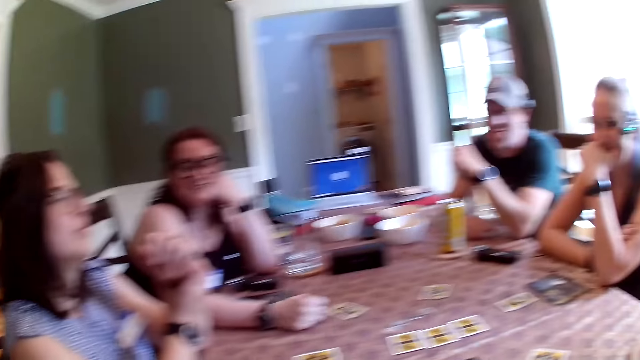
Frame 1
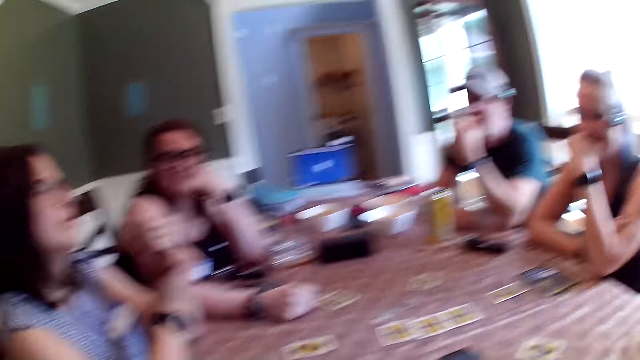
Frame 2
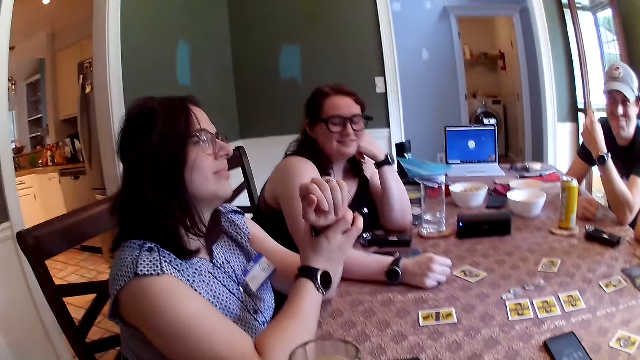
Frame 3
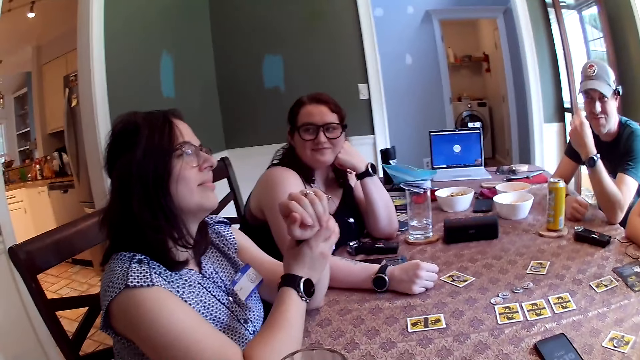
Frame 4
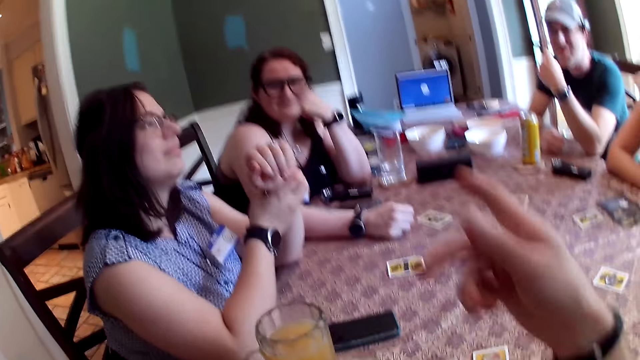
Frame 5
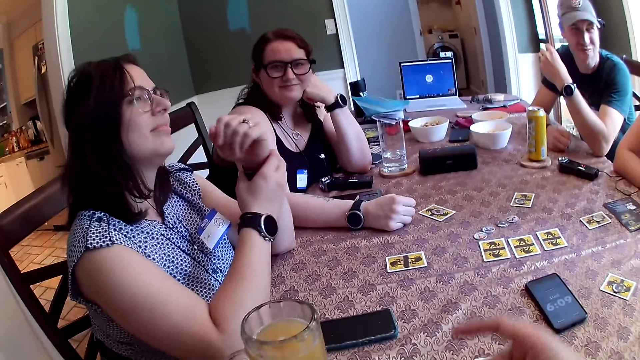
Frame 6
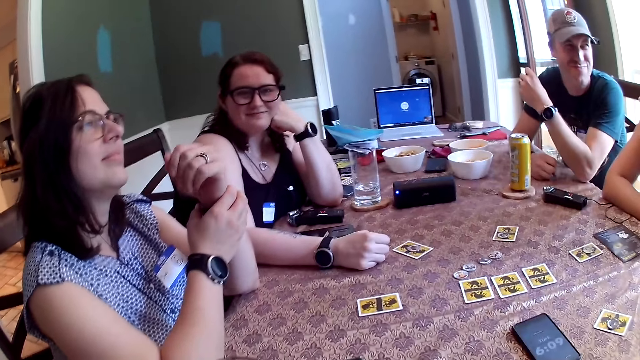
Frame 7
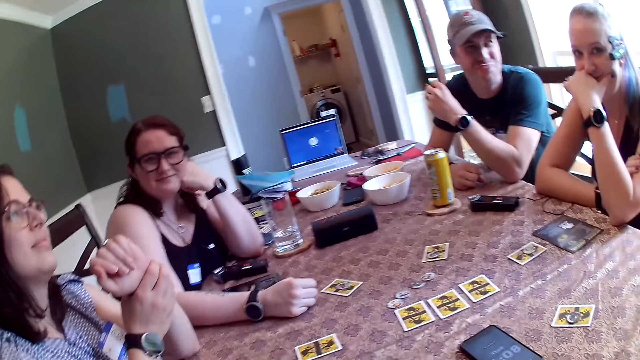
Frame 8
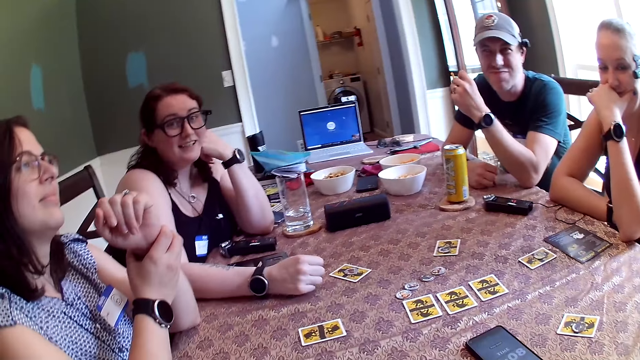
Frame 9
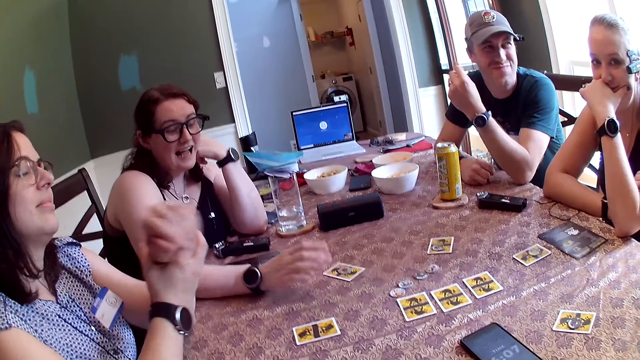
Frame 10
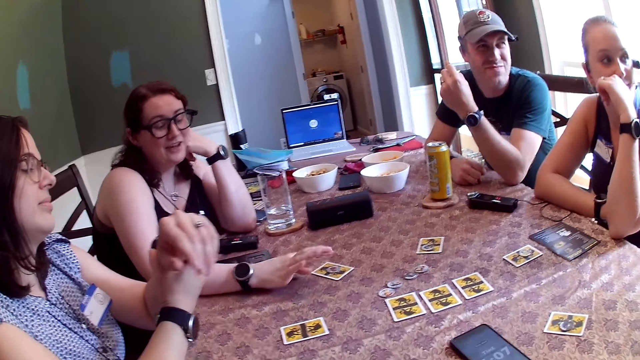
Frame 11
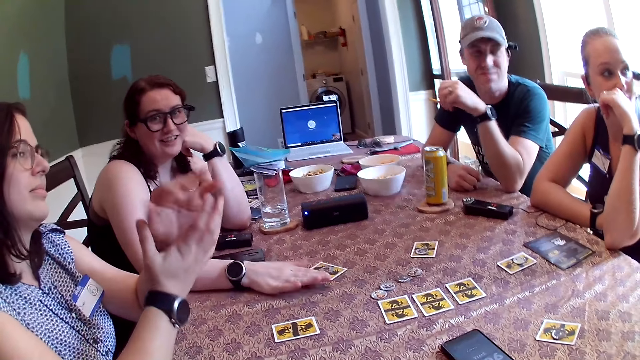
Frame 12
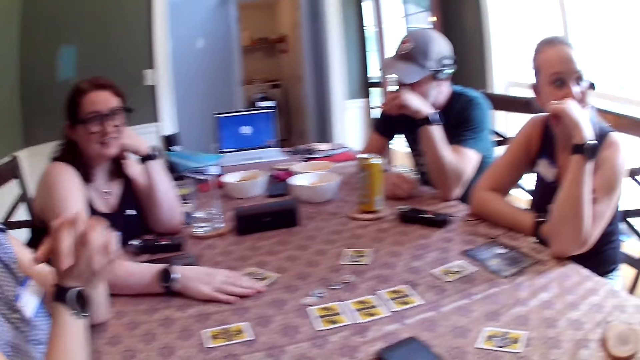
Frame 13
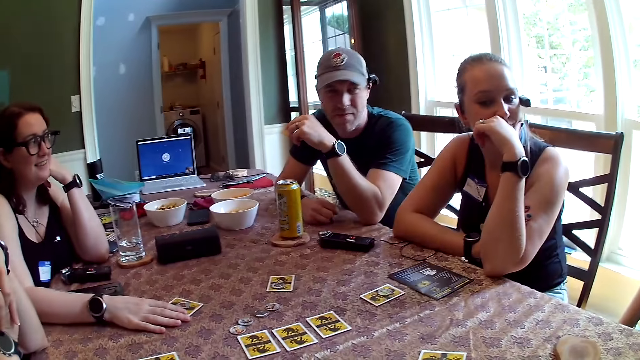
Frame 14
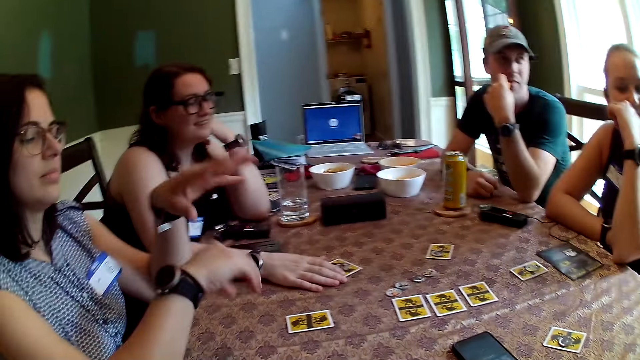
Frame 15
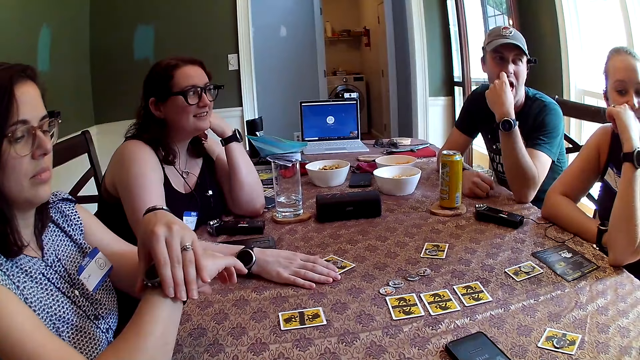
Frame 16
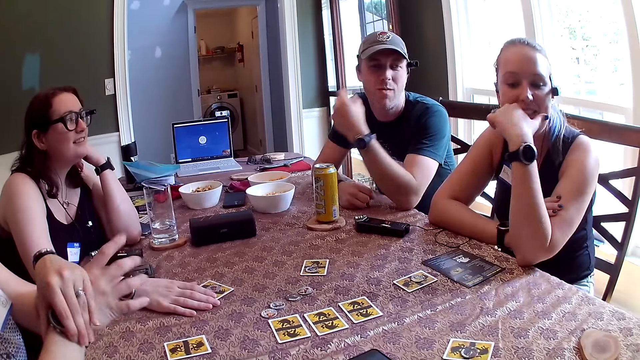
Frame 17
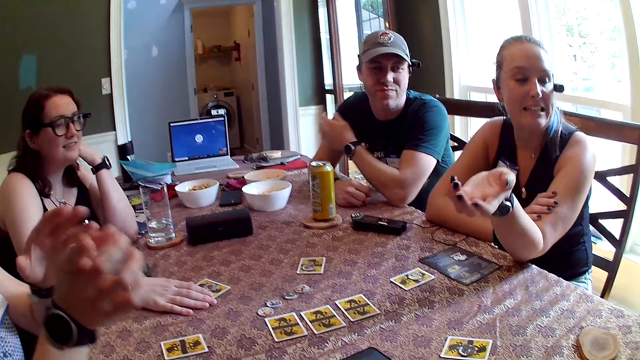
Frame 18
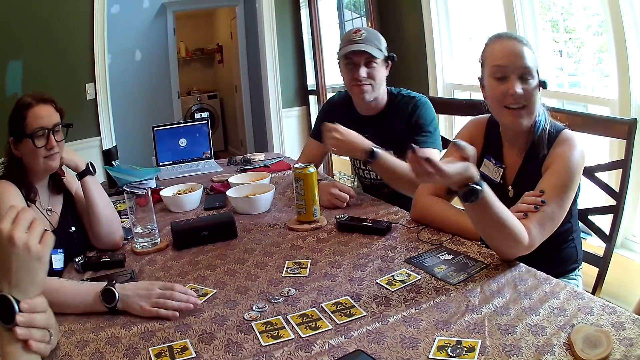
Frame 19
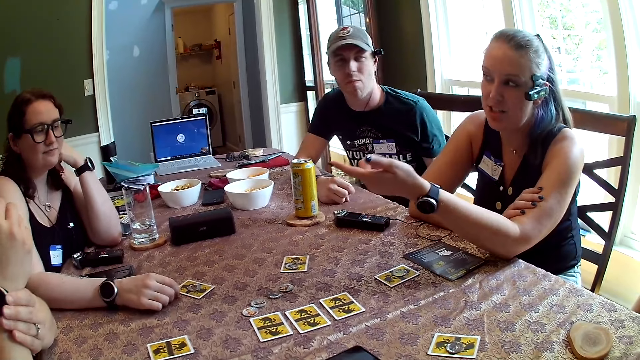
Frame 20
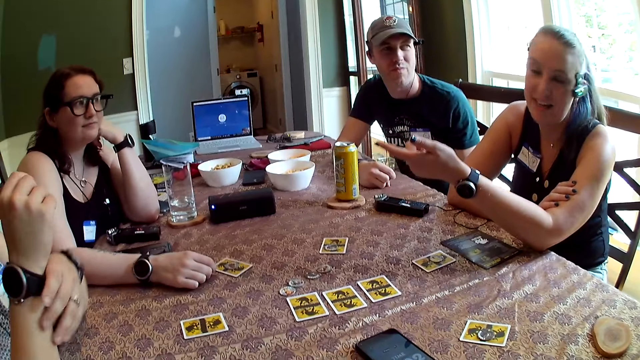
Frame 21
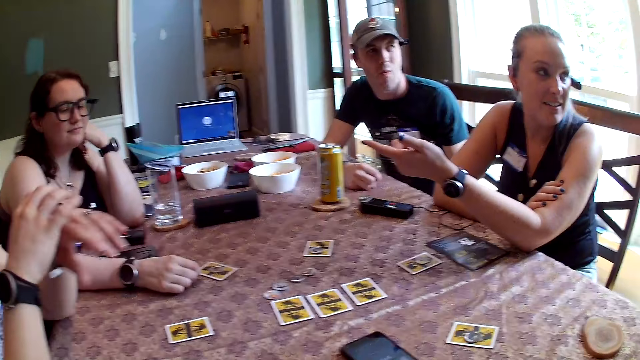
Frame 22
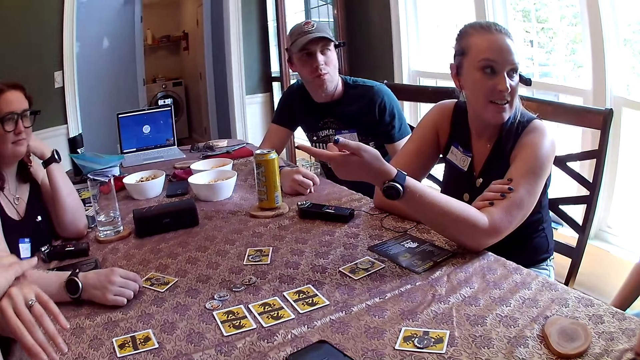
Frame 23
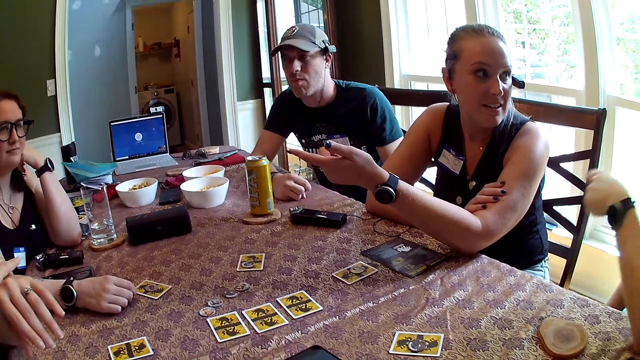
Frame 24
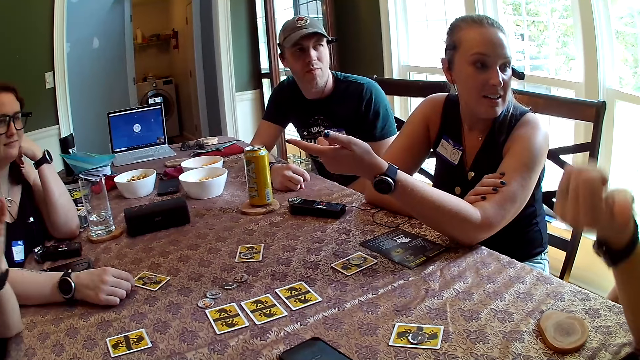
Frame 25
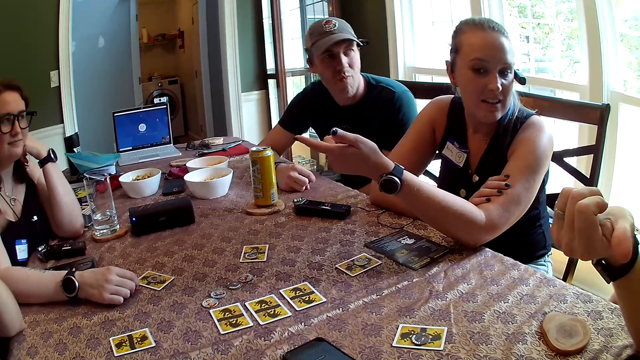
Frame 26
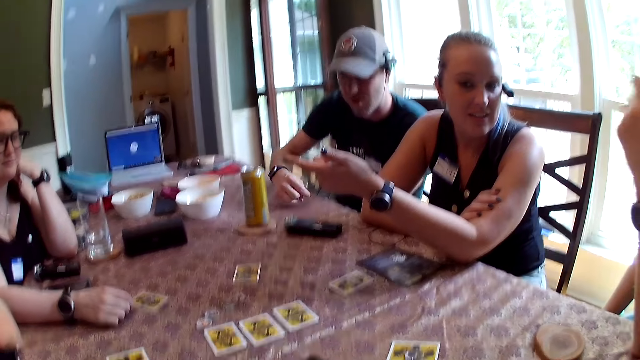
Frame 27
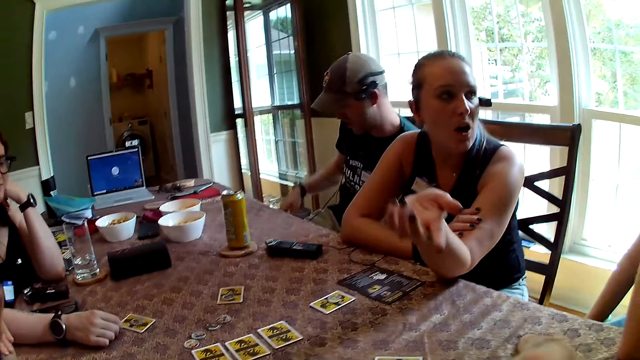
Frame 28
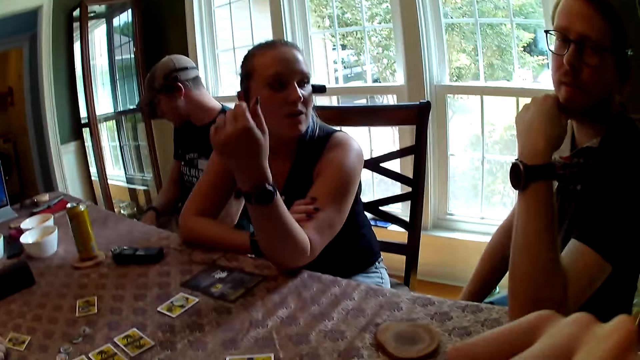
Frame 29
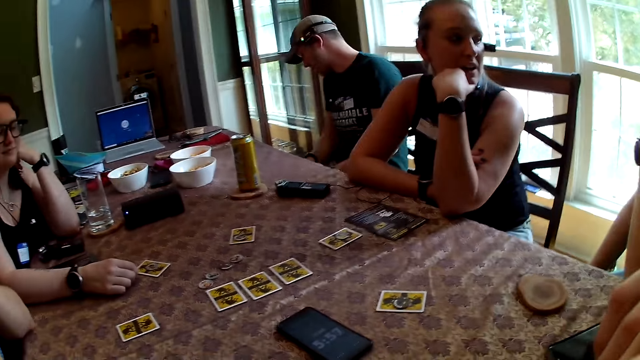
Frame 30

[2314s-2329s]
The camera wearer points to a woman. She touches a watch on her right wrist with her left hand. The woman points to the camera wearer. The woman rubs her right wrist with her left hand, and rubs her left wrist with her right hand.

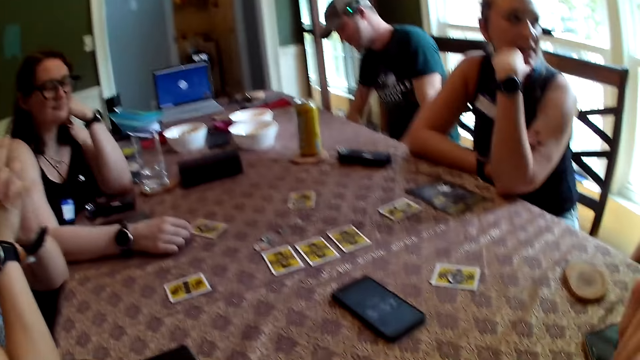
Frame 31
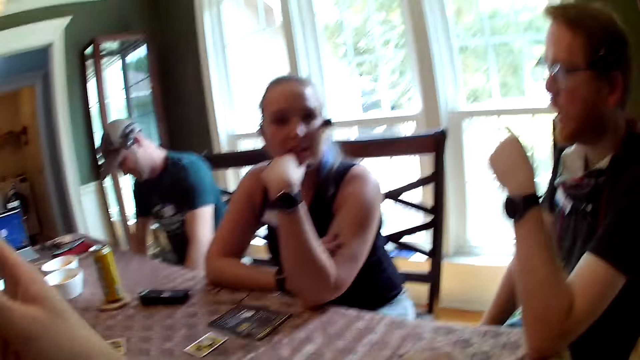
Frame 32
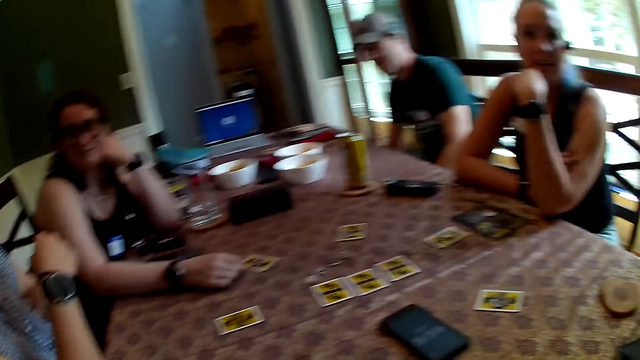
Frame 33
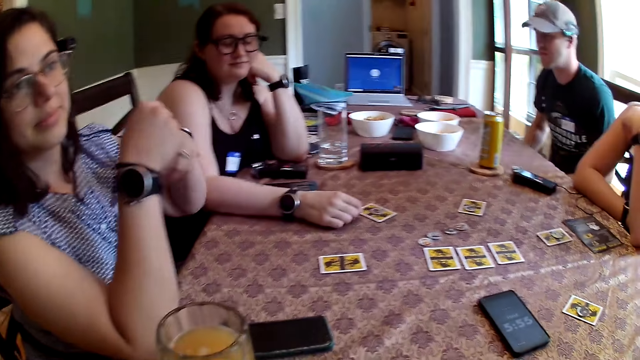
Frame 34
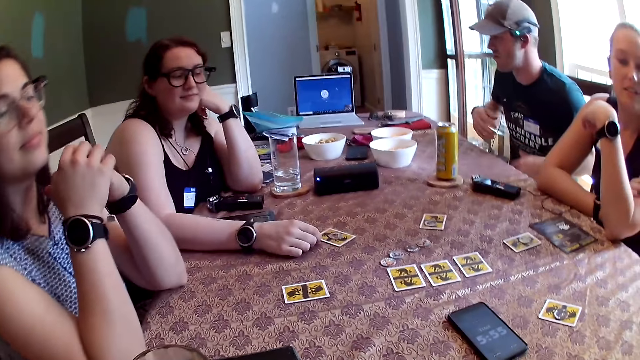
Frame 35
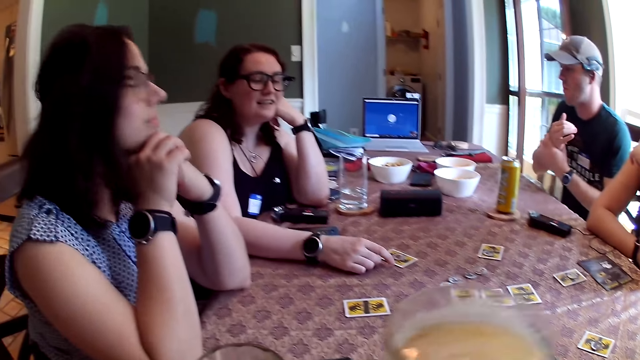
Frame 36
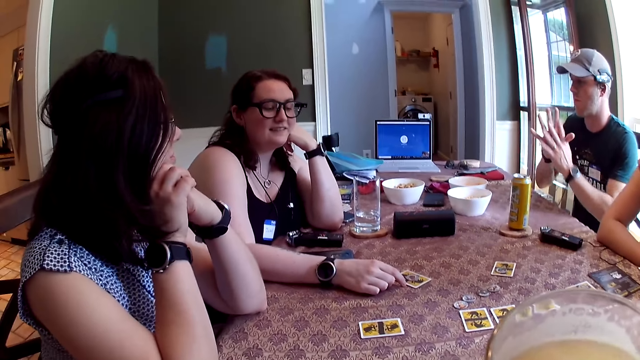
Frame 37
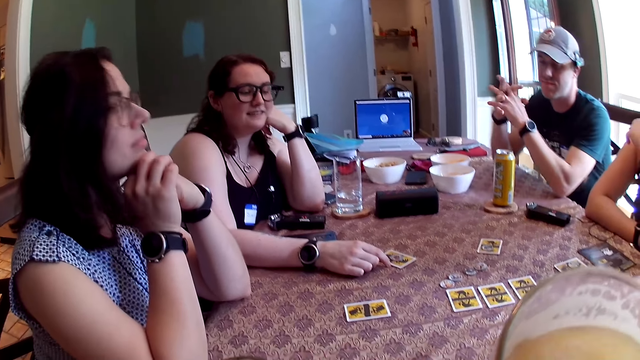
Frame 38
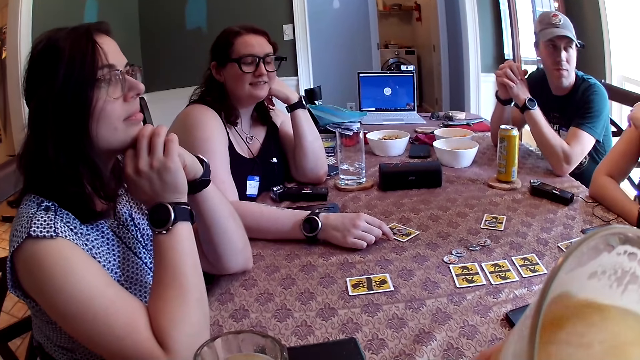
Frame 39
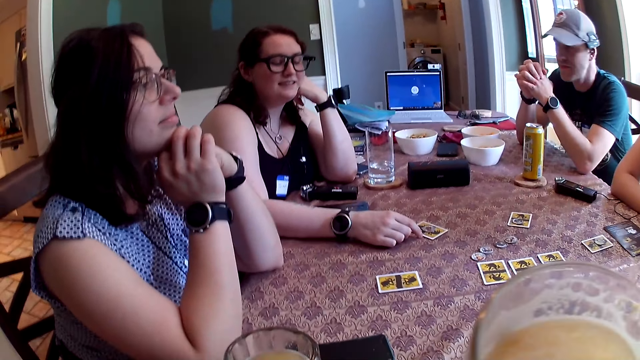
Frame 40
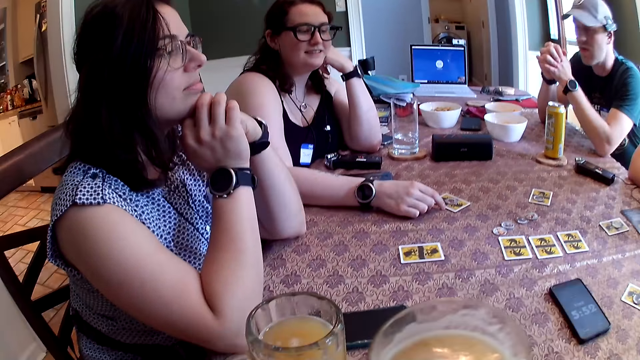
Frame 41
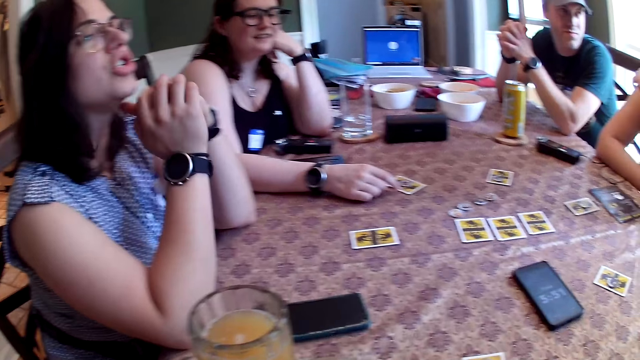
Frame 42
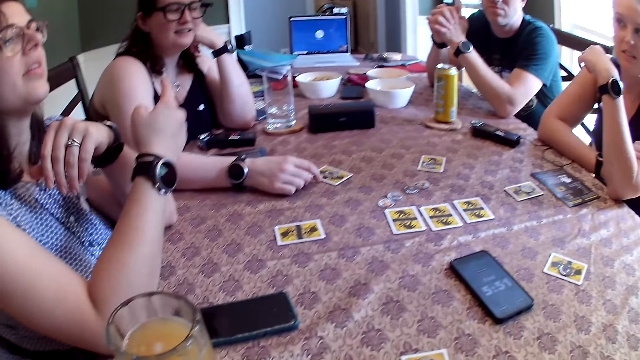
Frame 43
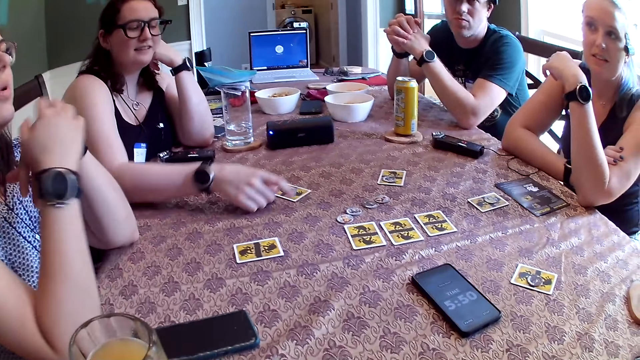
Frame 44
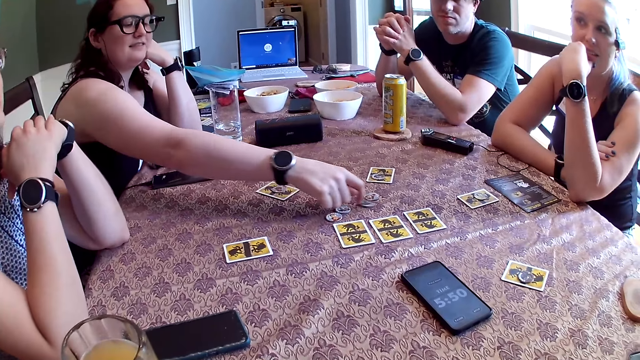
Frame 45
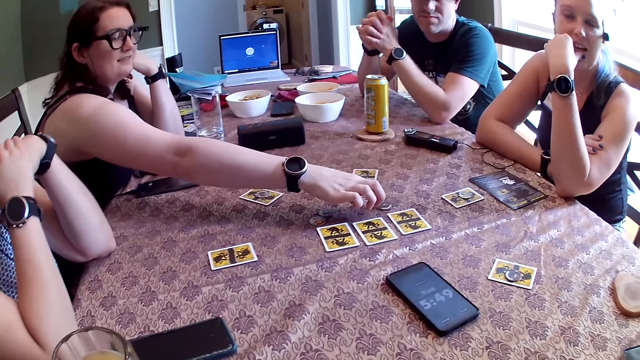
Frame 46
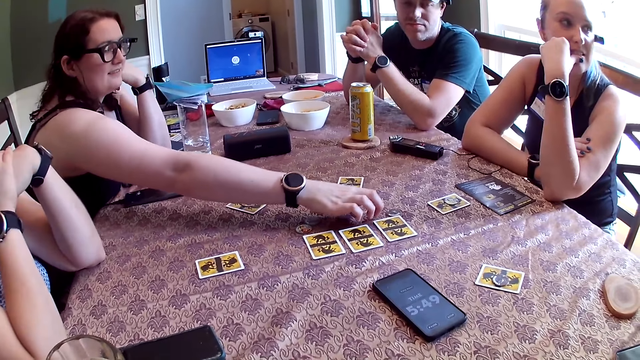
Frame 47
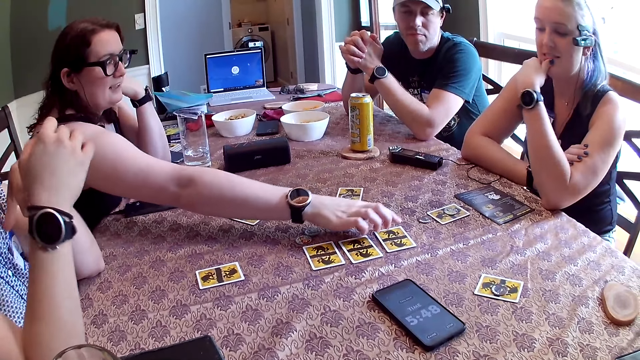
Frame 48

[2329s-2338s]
The camera wearer picks up the glass of beer from the table with his right hand. He drinks beer from the glass of beer with his right hand. He drops the glass of beer on the table with his right hand. A woman pushes the poker chip on the table with her right hand repeatedly. She plays a game.
